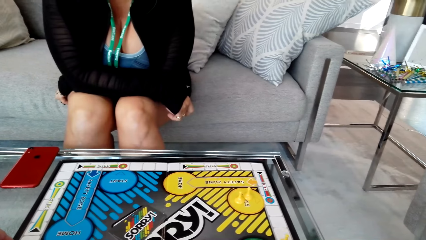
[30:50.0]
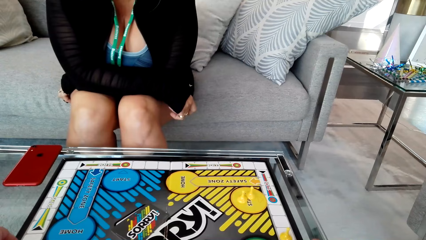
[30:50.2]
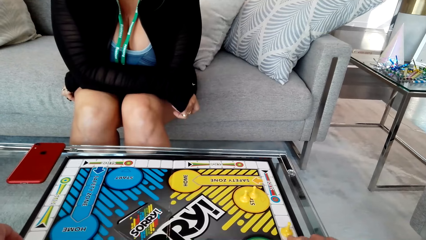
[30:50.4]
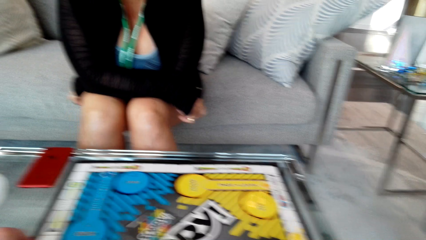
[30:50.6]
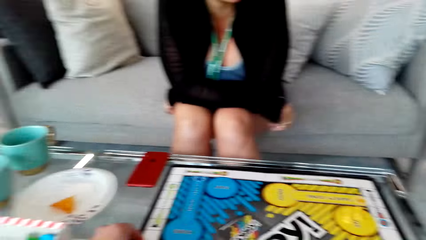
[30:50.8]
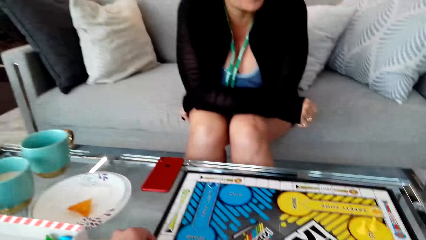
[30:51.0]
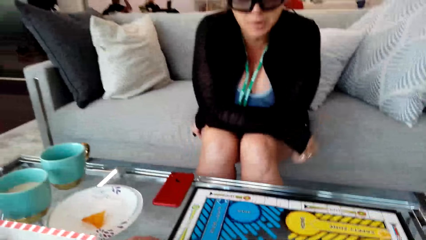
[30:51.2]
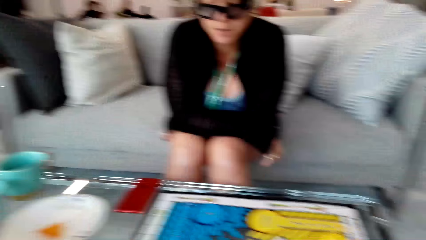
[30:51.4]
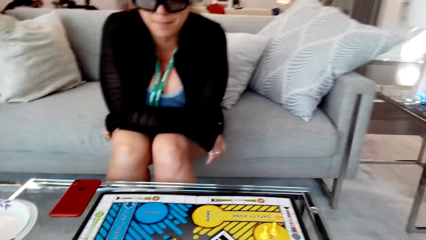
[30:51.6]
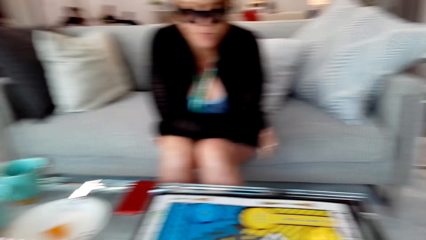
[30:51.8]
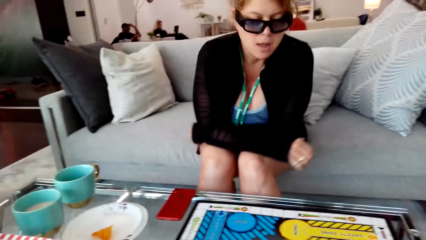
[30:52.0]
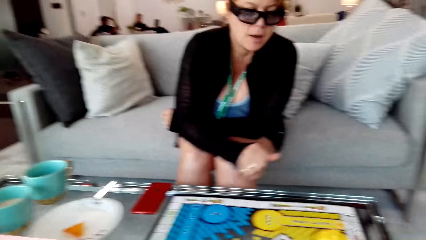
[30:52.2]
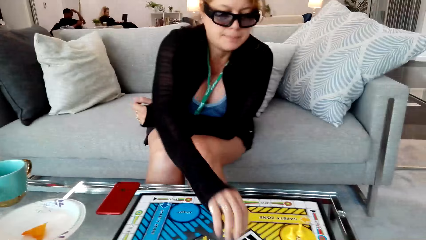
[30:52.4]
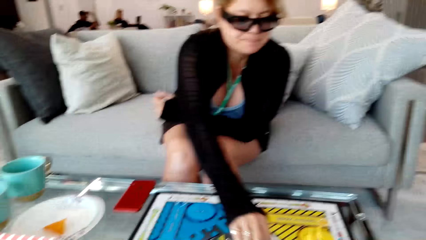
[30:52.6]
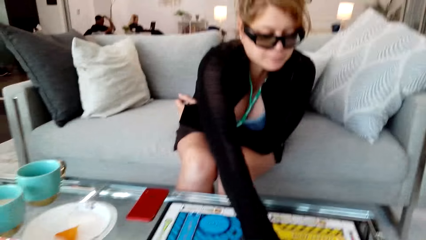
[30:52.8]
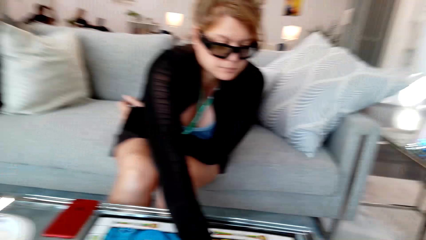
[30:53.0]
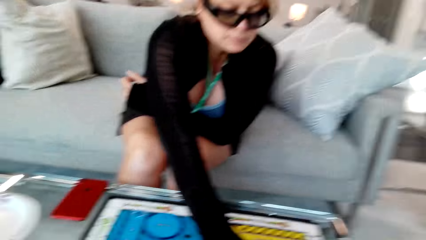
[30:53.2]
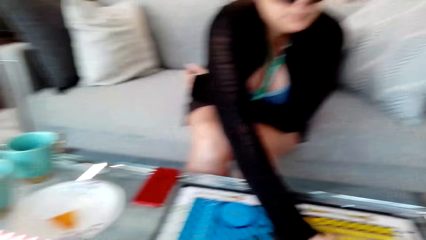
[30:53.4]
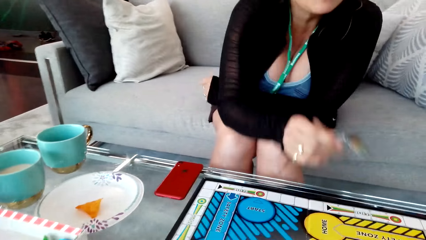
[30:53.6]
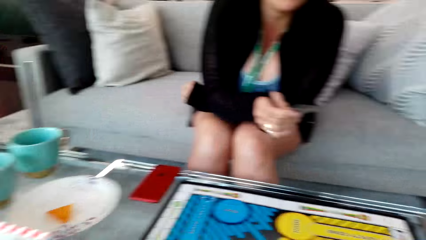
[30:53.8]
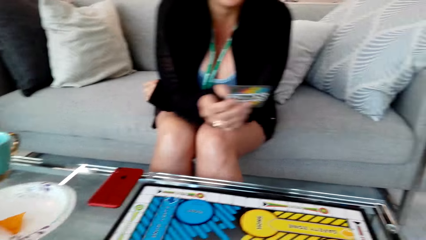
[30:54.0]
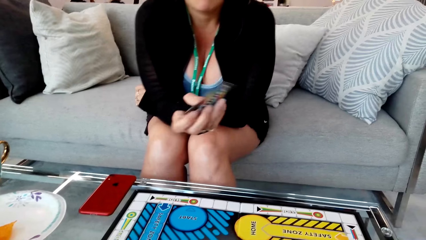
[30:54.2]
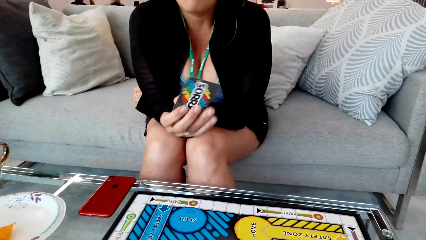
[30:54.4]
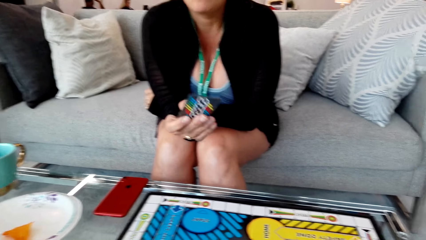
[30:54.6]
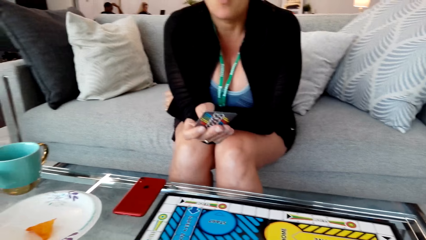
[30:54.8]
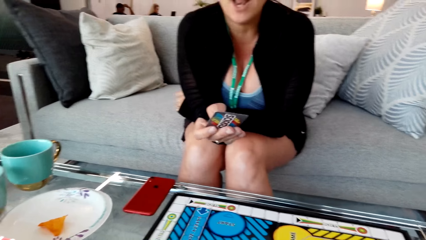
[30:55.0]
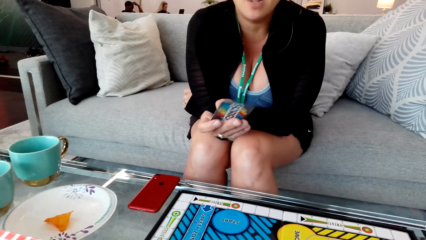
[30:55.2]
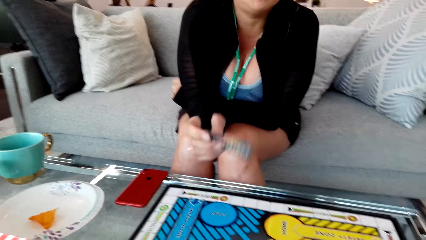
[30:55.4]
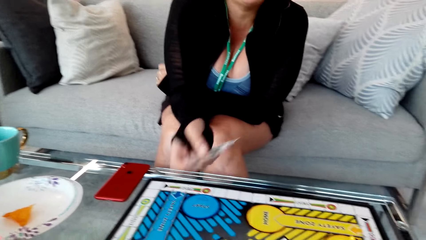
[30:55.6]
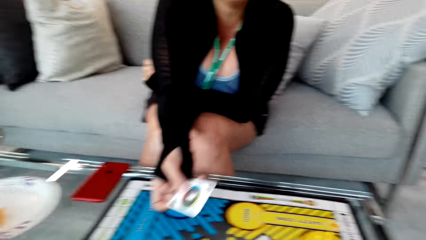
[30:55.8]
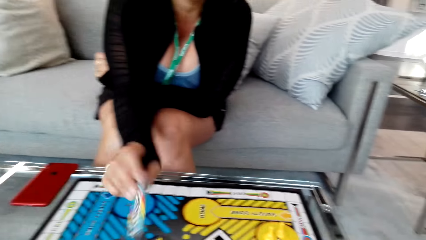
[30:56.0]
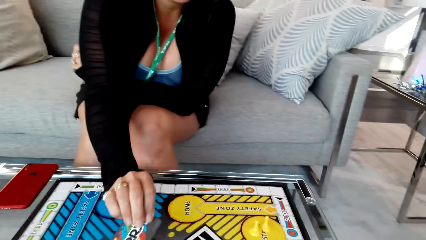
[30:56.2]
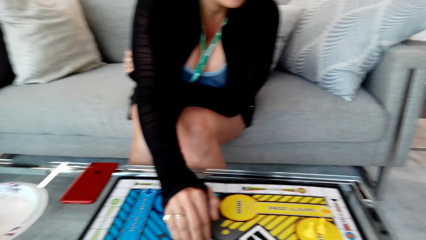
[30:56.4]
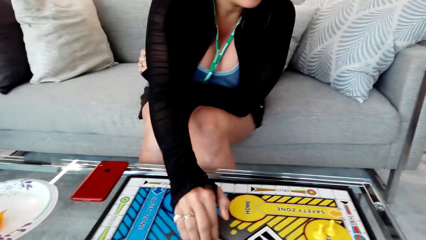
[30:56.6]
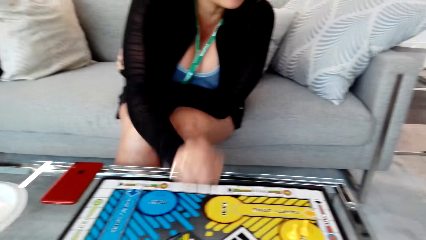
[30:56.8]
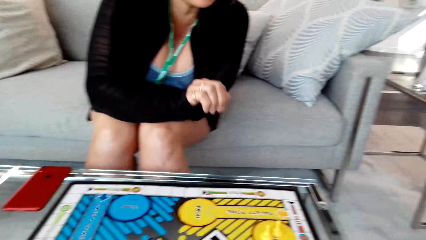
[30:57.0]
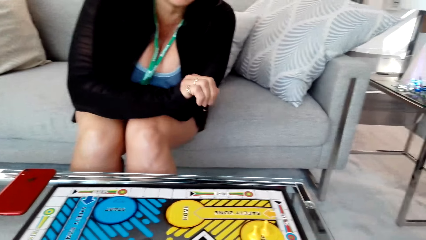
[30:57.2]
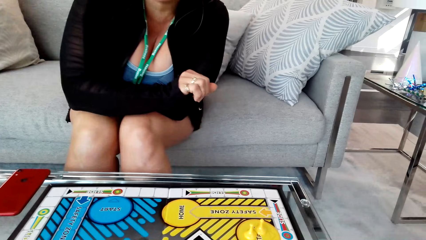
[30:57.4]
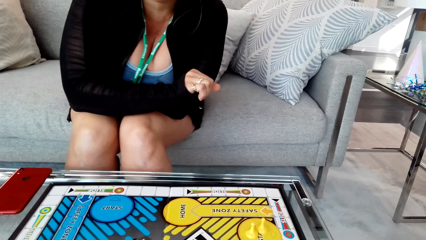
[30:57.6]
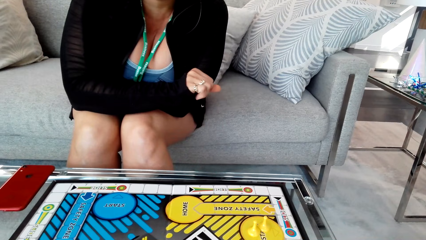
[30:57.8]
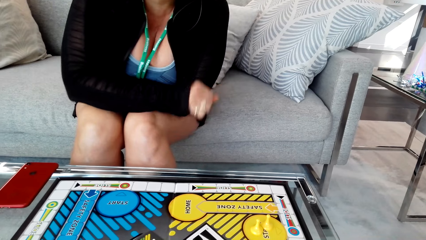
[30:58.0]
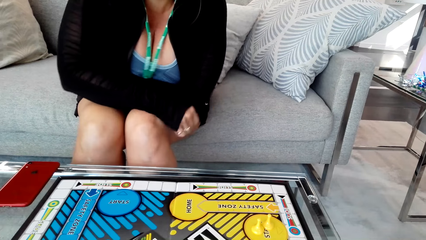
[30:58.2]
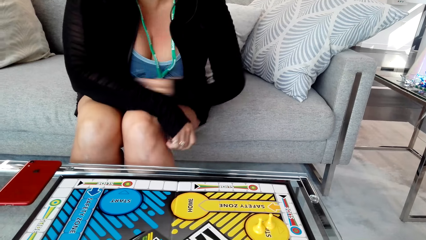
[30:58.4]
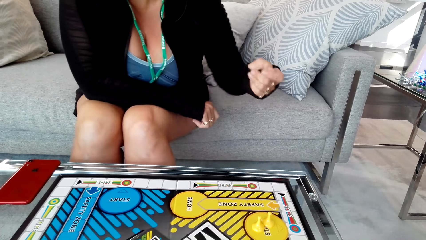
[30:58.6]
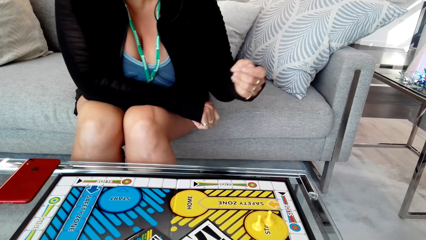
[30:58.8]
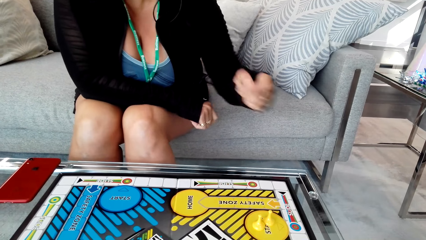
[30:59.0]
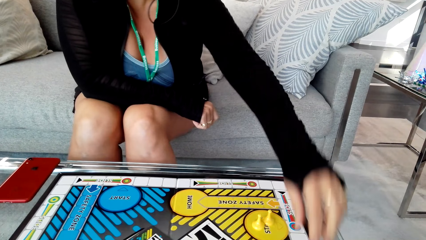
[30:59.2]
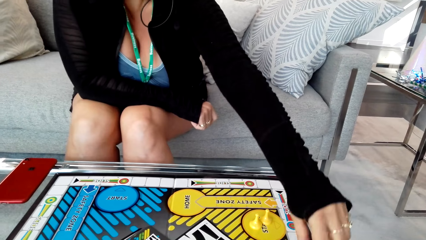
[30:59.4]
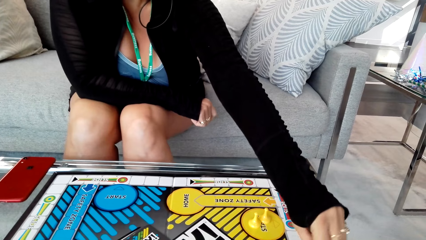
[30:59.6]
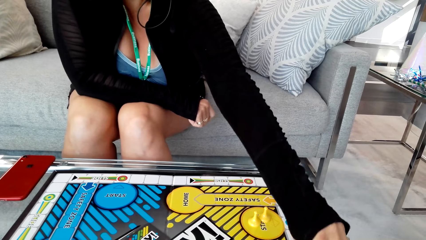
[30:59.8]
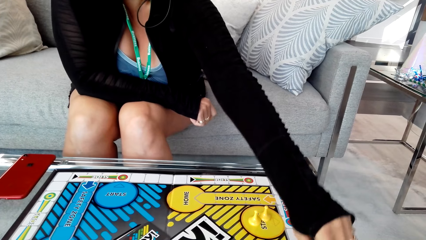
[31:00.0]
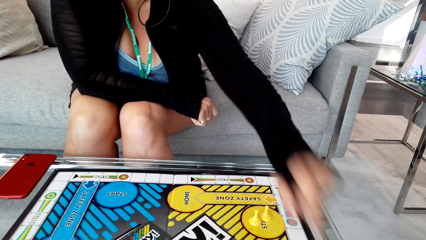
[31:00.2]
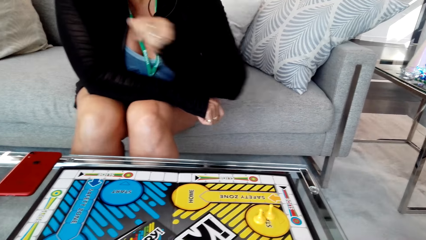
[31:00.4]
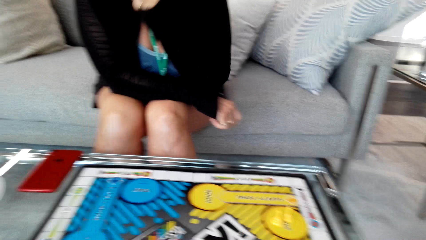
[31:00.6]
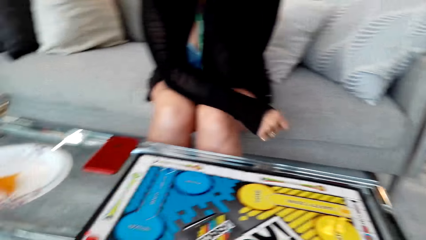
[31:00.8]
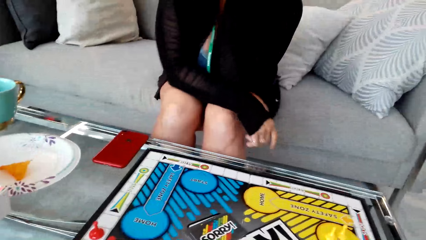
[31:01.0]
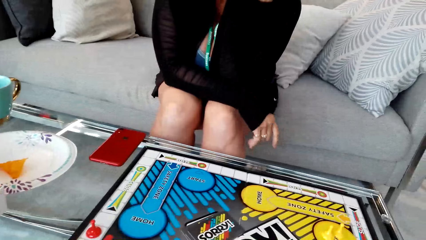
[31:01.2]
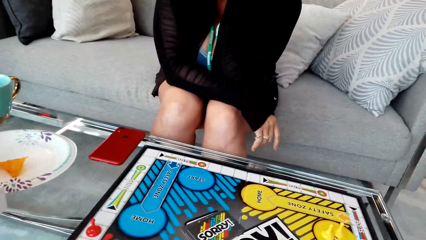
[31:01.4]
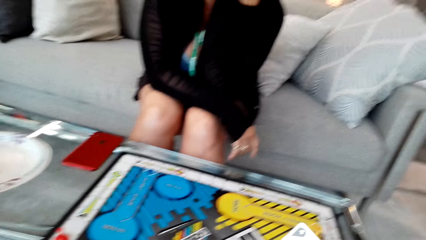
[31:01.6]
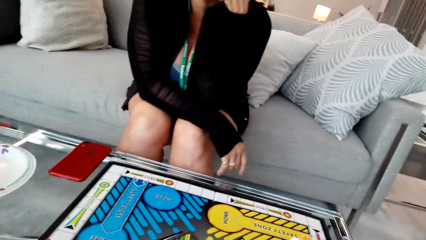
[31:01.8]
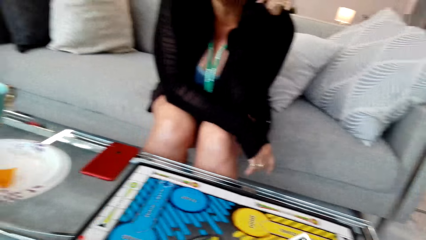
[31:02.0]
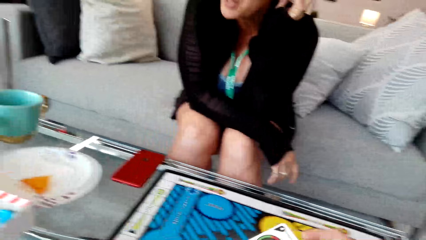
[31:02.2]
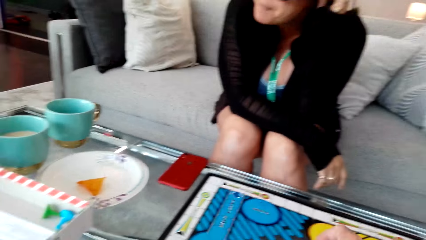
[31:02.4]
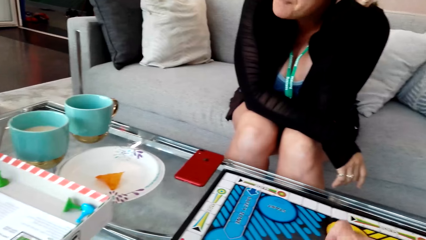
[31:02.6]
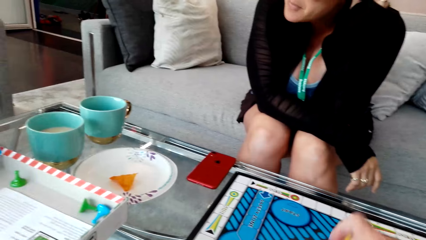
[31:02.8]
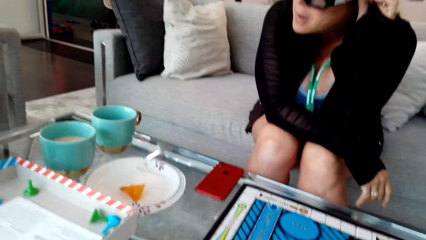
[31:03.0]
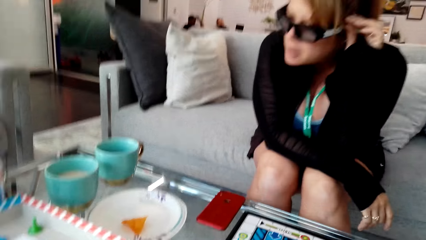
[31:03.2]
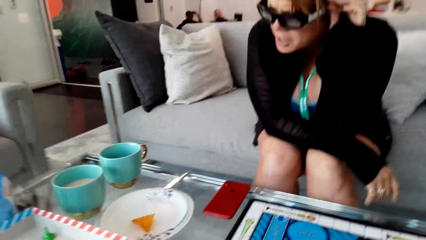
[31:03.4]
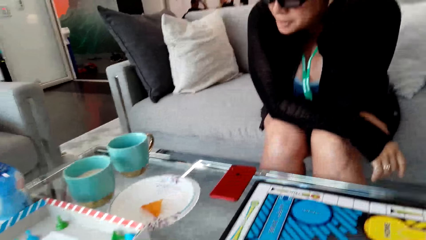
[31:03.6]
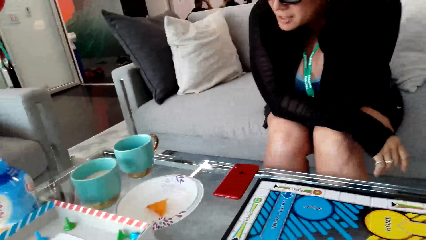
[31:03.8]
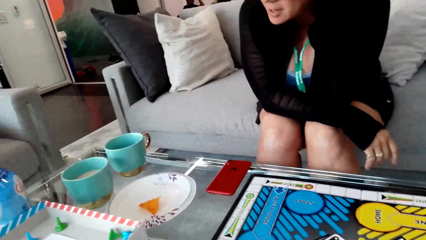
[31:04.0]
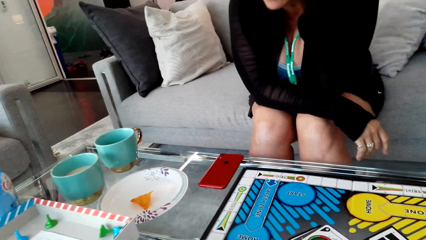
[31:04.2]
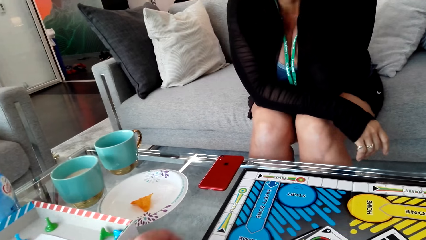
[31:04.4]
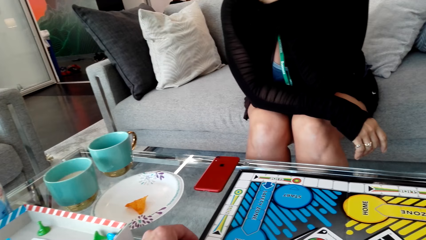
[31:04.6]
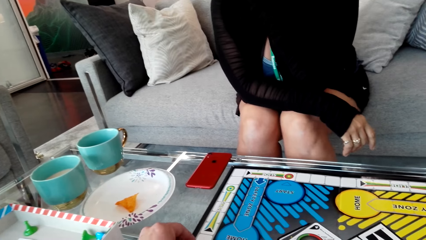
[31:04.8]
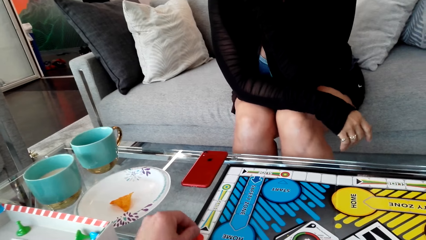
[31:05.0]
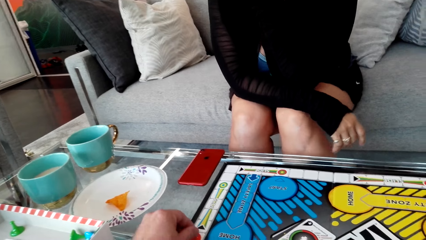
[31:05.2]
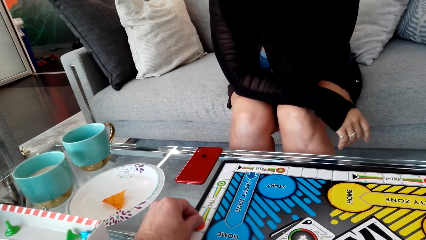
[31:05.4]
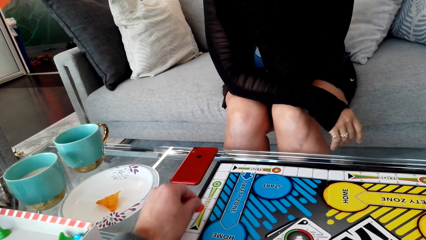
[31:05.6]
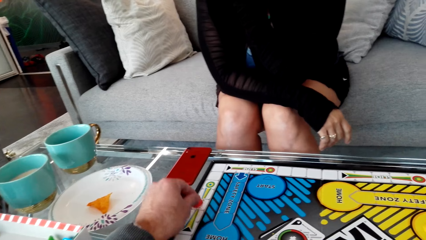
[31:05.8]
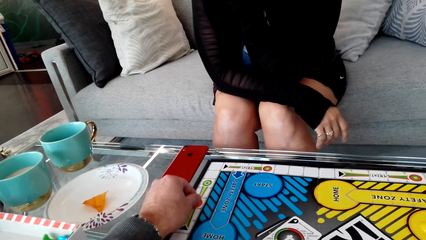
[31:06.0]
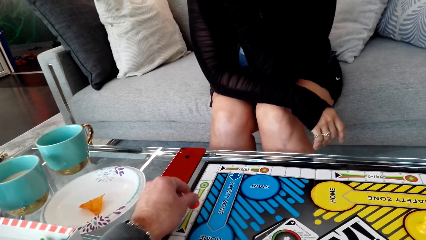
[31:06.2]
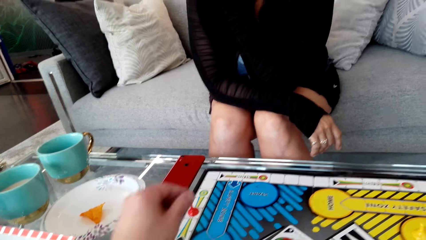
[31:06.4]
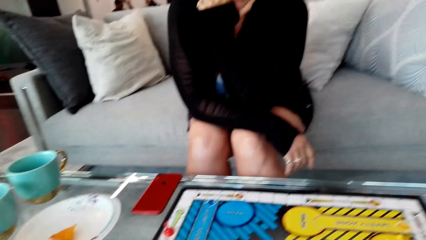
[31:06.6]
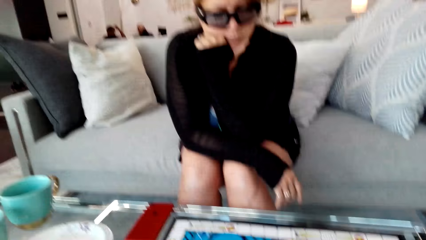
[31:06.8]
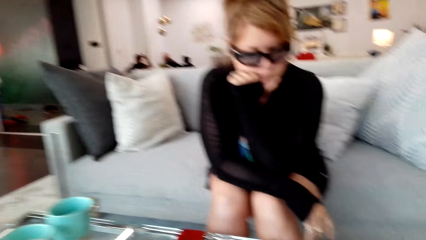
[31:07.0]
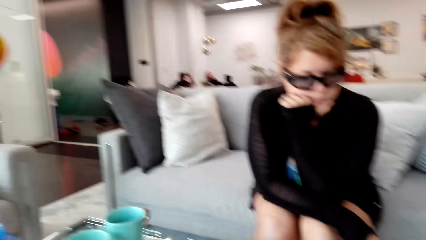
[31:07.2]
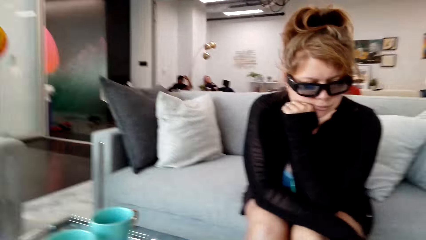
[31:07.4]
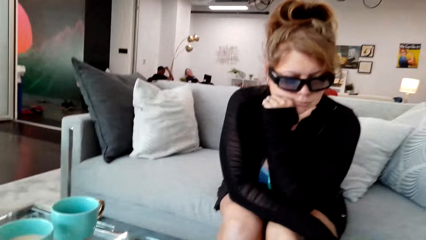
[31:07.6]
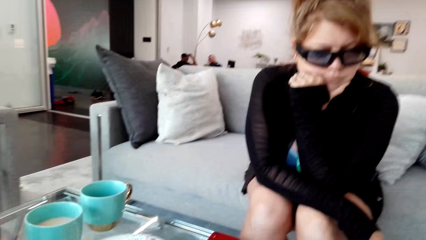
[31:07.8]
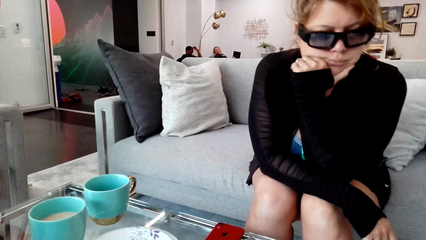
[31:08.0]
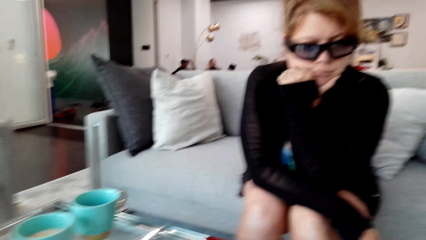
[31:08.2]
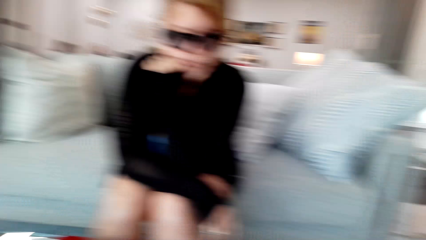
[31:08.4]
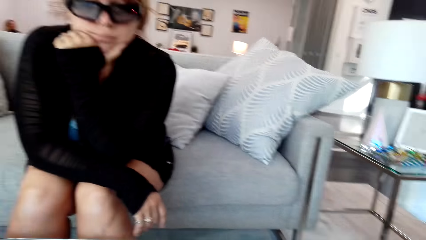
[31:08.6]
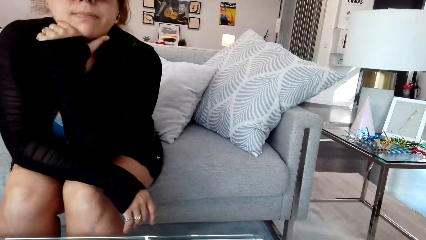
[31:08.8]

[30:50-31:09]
The woman plays the game with the camera wearer. The camera wearer converses with the woman. The woman plays the game with the camera wearer and picks a card on top of the table. The woman puts the card down. The woman plays the game with the camera wearer. The camera wearer converses with the woman. The woman moves the clip on the board. The woman plays the game with the camera wearer. The woman touches the camera. The camera wearer converses with the woman. They move the clip on the board. The woman plays the game with the camera wearer.
